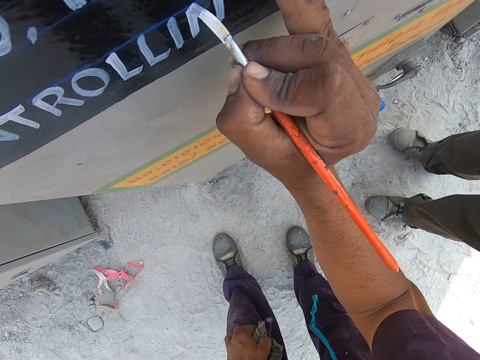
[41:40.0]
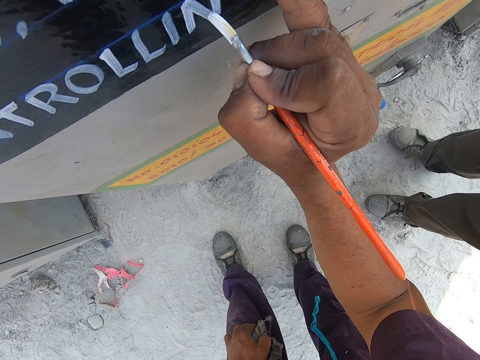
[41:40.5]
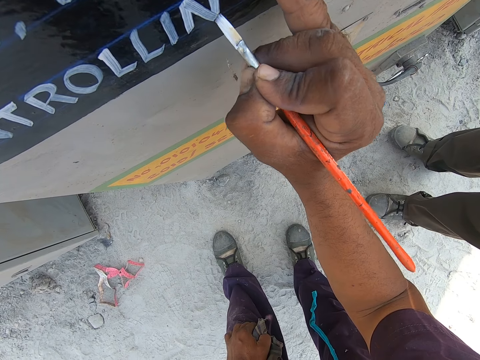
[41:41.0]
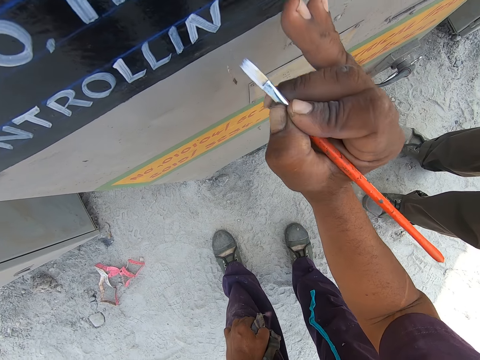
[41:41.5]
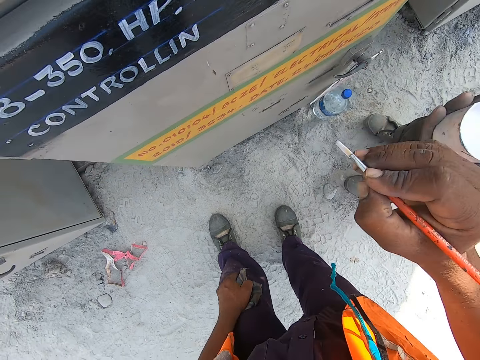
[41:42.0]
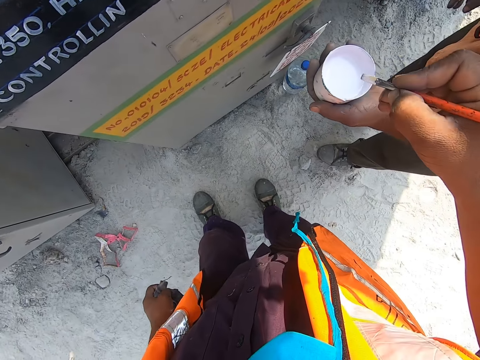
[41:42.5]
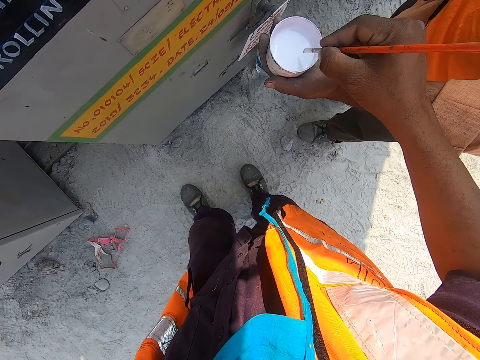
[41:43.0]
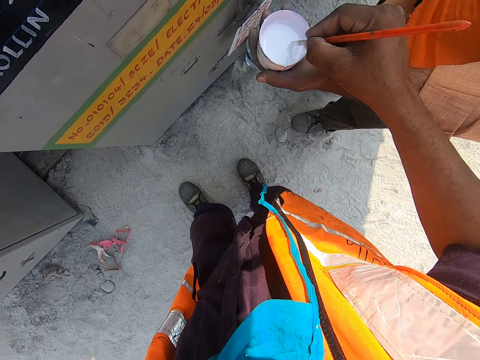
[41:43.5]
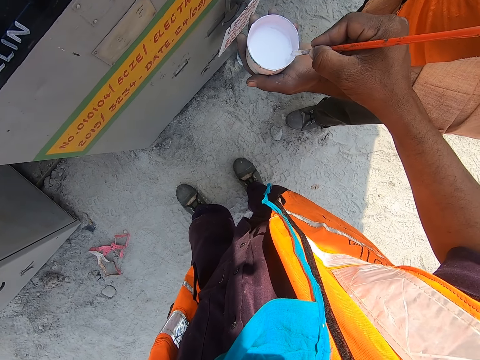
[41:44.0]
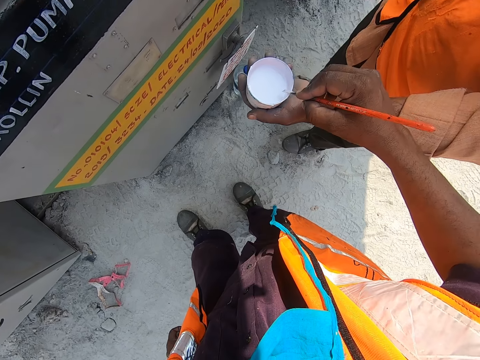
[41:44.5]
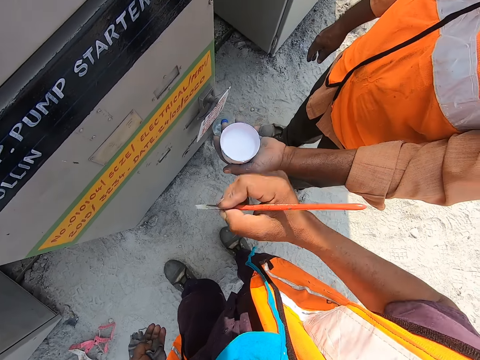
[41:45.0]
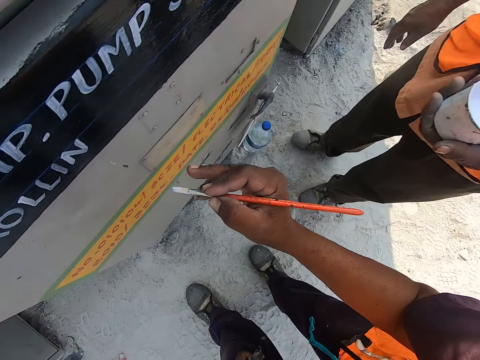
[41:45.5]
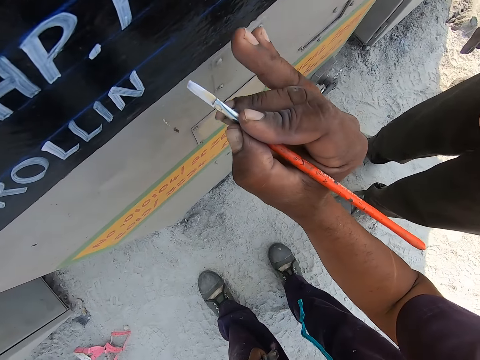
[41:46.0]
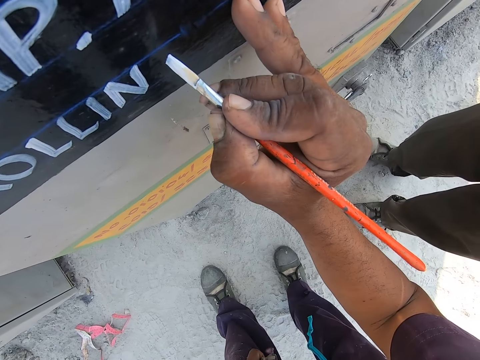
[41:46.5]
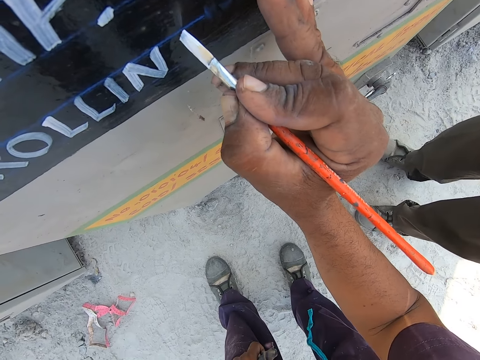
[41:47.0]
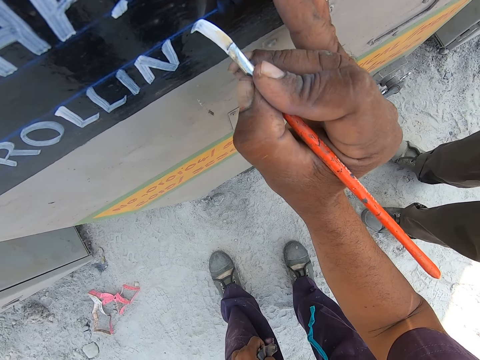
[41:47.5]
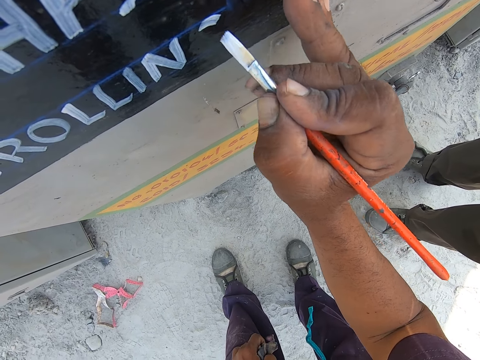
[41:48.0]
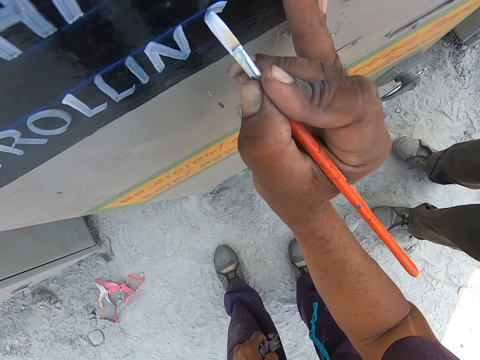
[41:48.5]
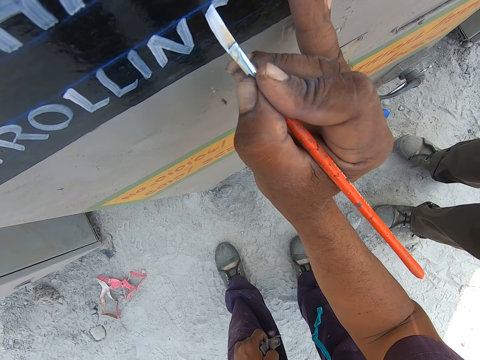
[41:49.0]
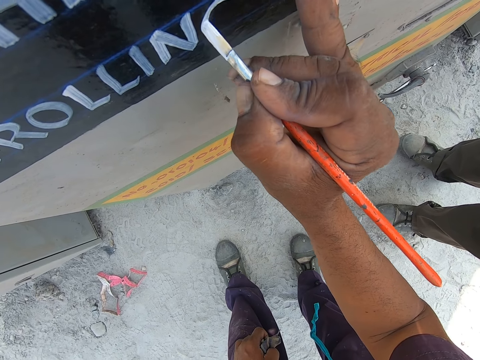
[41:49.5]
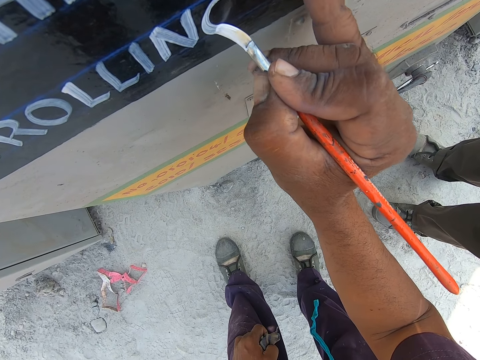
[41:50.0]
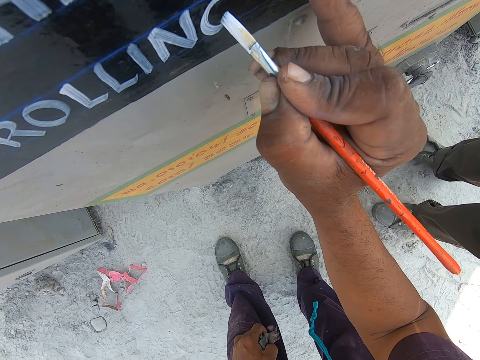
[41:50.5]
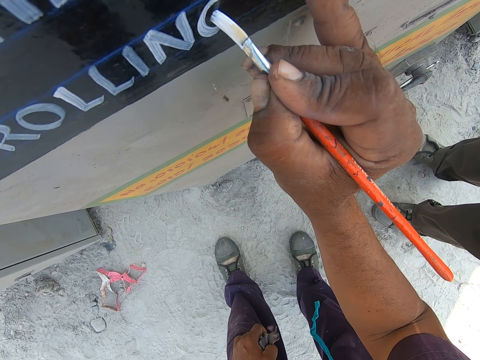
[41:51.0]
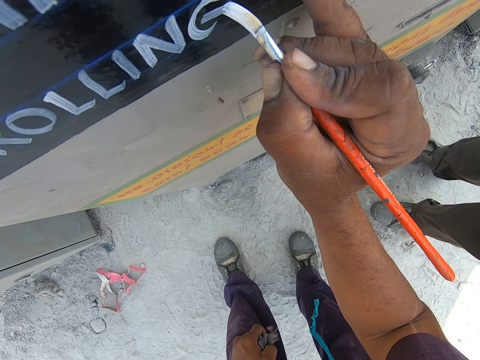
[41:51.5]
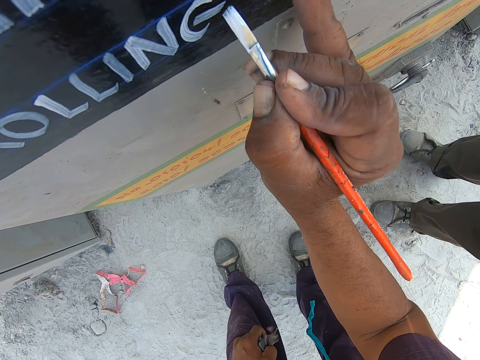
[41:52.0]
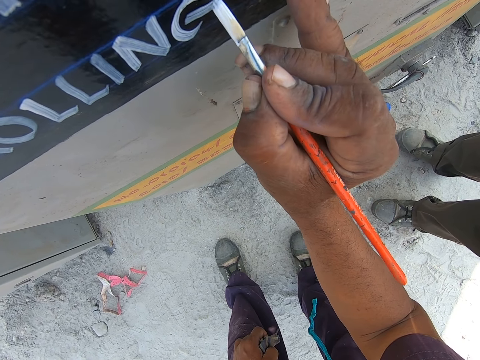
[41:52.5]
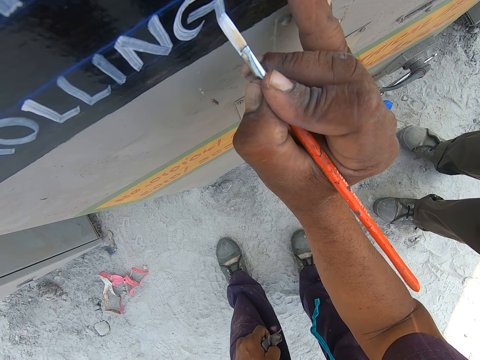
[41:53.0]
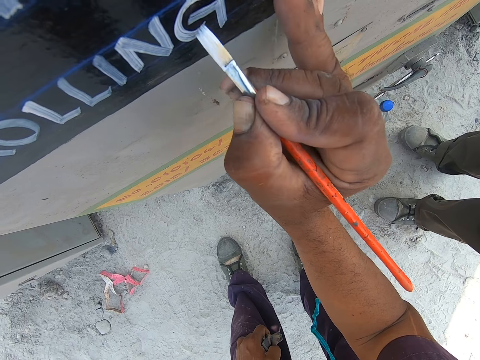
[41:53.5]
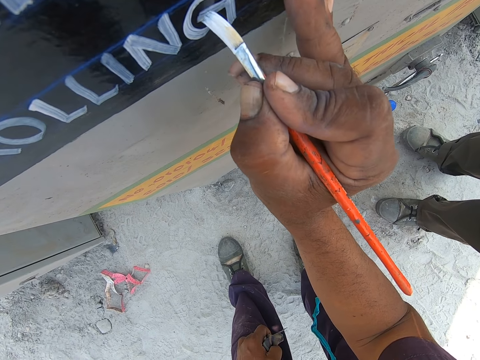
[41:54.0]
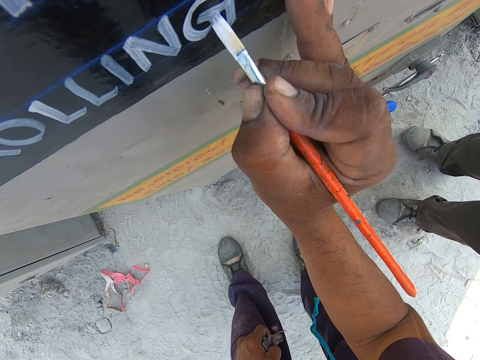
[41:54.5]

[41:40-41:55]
The camera wearer dips a paint brush in the paint. They write with the paint brush on the VCB breaker.

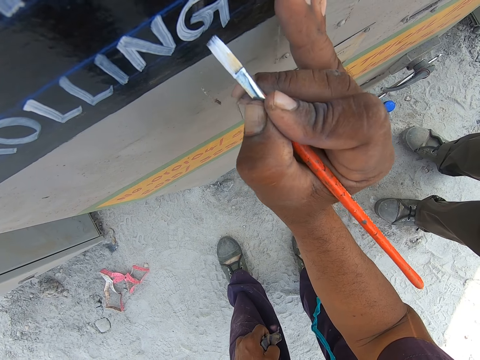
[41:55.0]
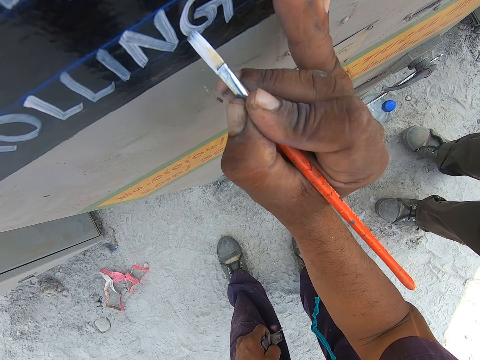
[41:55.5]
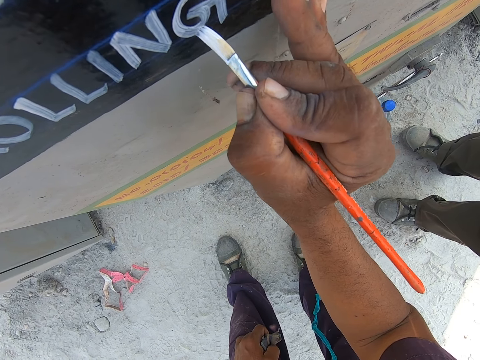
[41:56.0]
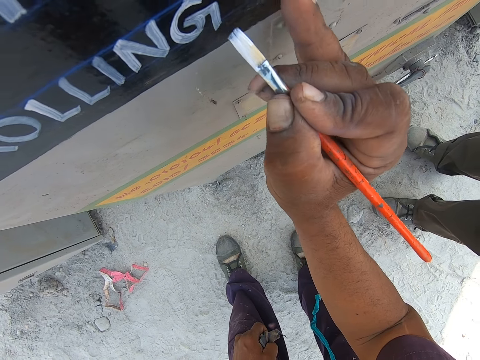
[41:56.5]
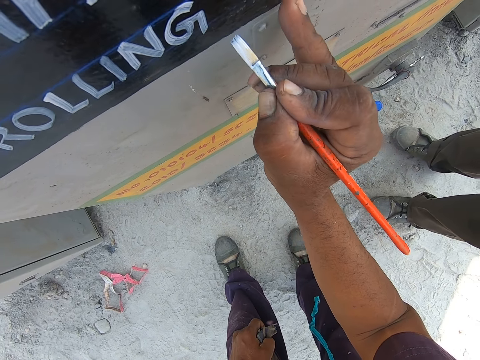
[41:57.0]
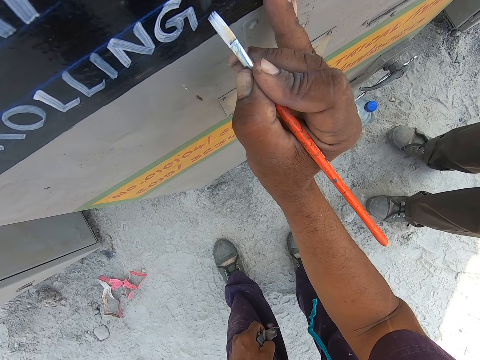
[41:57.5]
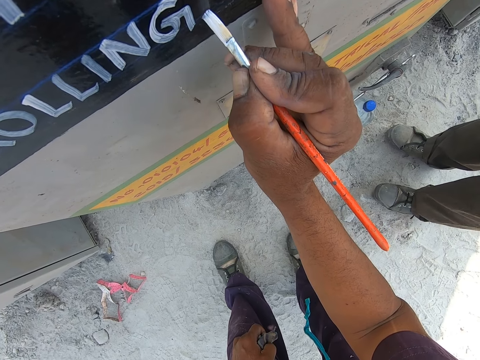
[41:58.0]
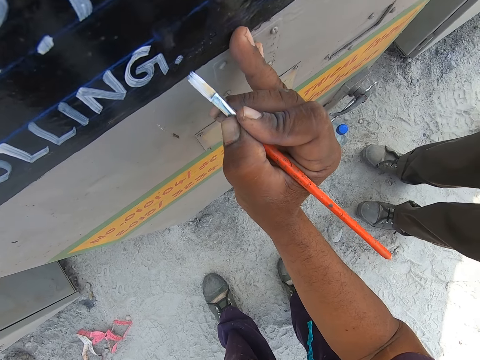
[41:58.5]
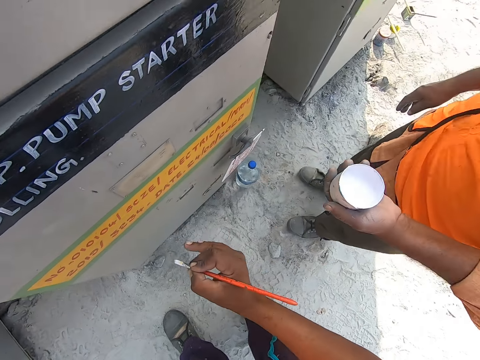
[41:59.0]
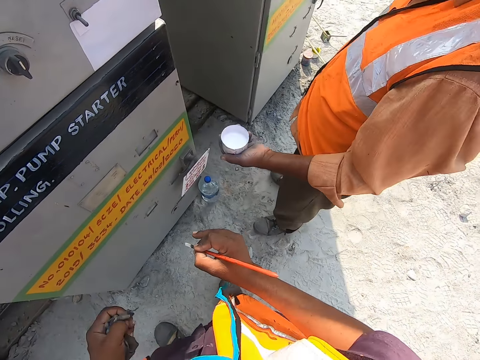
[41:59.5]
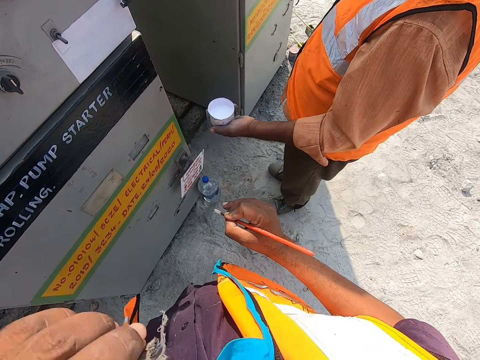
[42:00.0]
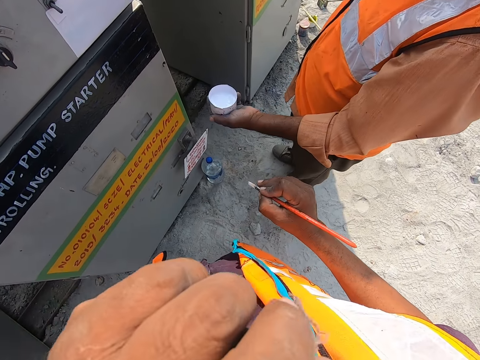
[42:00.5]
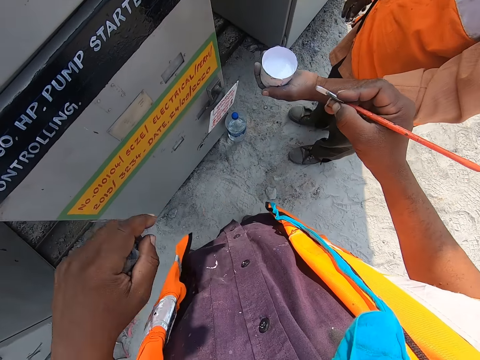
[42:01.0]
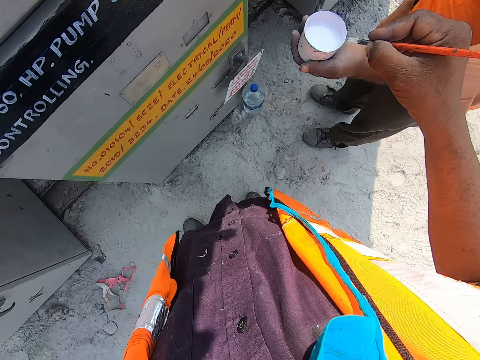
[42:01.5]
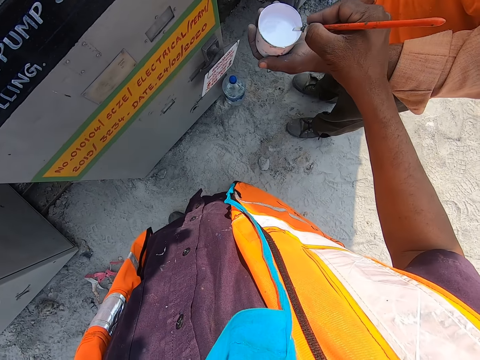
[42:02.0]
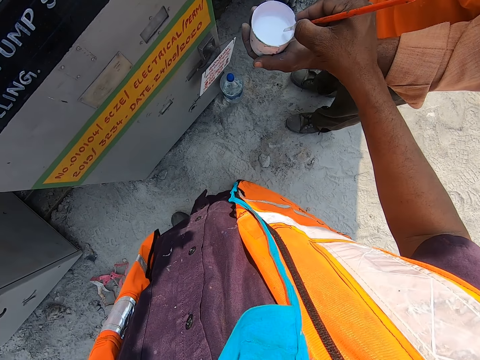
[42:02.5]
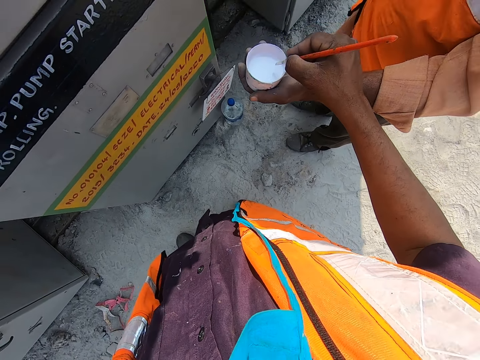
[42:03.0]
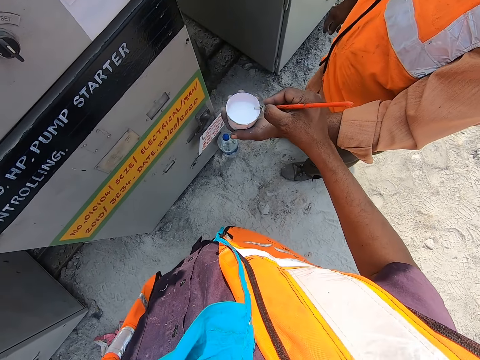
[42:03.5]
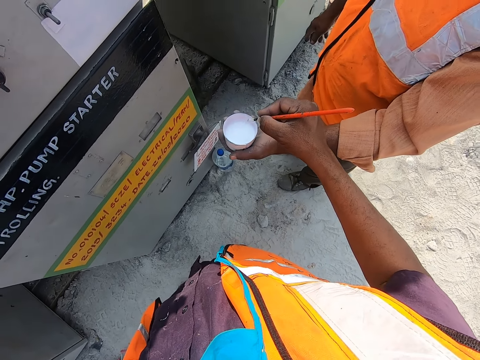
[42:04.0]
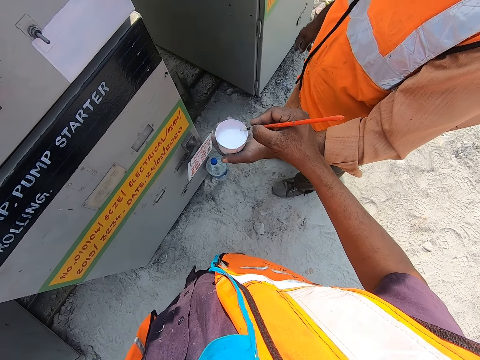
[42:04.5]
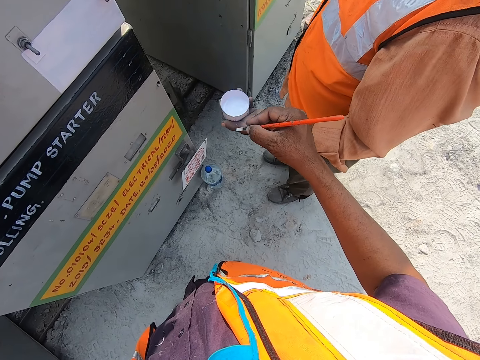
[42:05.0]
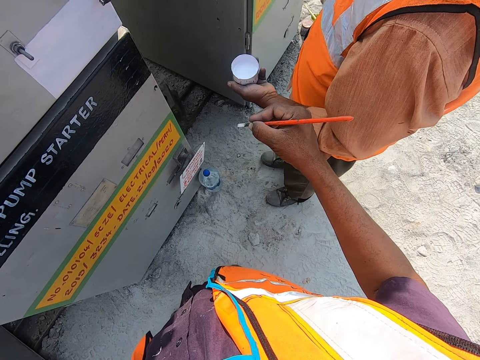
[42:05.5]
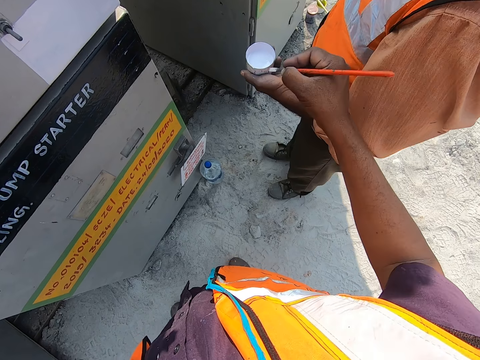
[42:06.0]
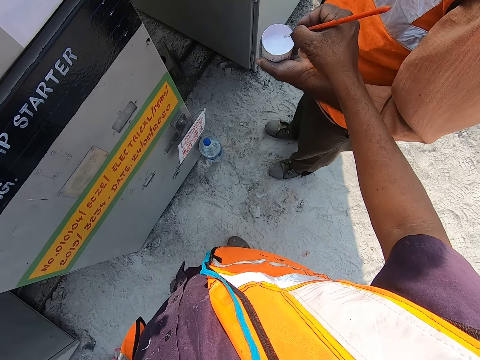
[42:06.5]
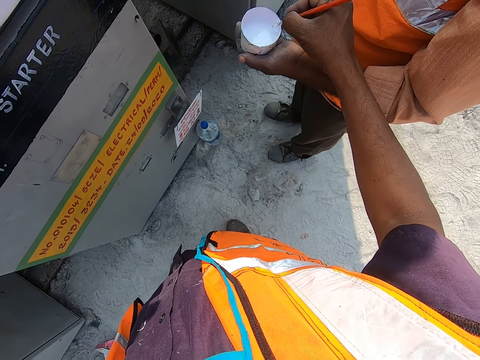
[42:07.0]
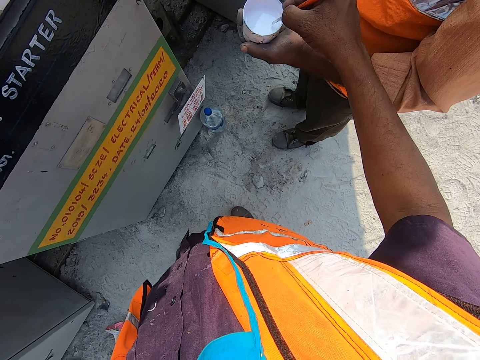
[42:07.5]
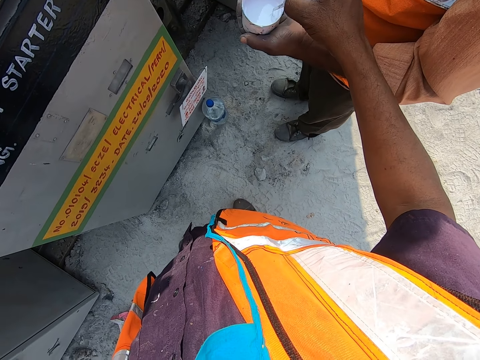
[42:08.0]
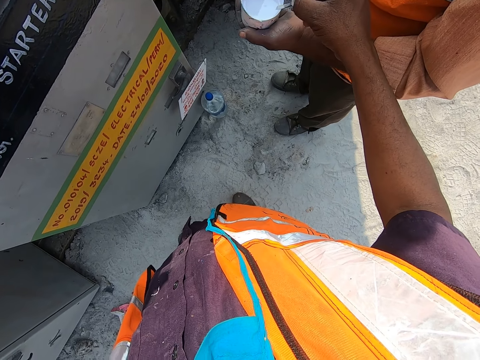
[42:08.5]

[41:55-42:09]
The camera wearer itches his nose. He dips a paint brush in the paint. A man speaks to the camera wearer. The man looks aside. The camera wearer puts the brush in the paint.
